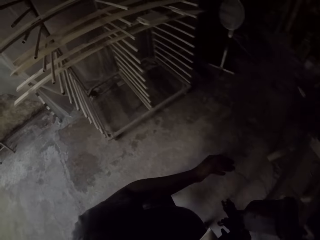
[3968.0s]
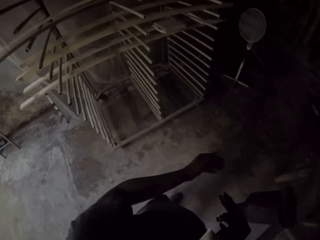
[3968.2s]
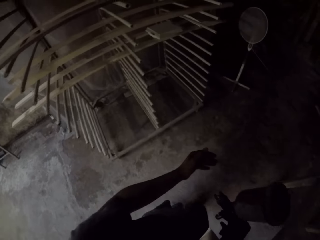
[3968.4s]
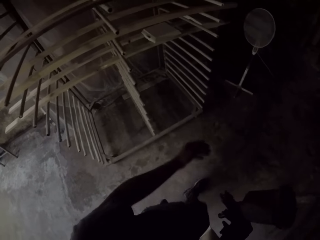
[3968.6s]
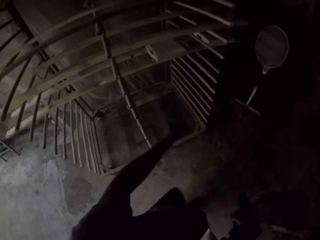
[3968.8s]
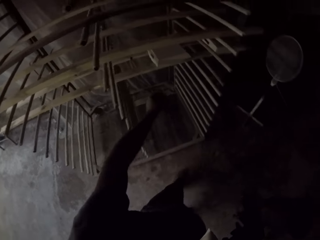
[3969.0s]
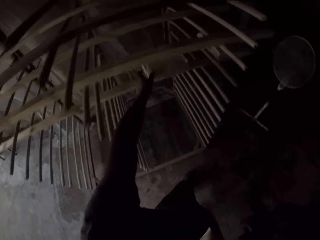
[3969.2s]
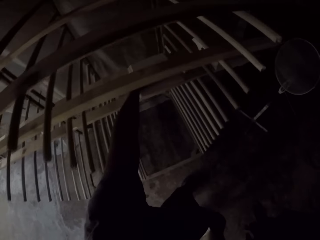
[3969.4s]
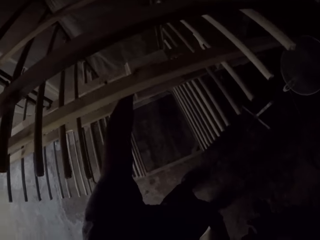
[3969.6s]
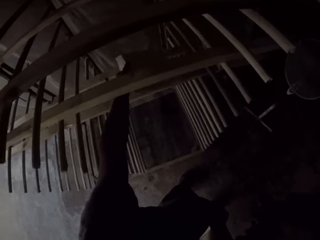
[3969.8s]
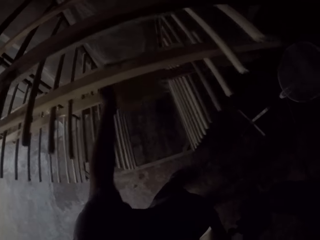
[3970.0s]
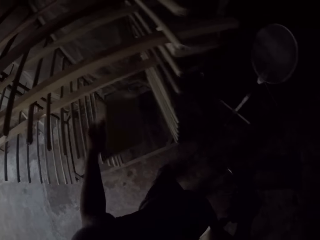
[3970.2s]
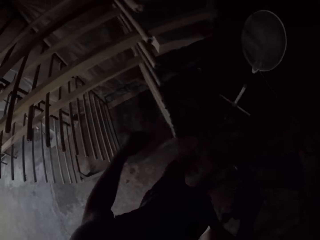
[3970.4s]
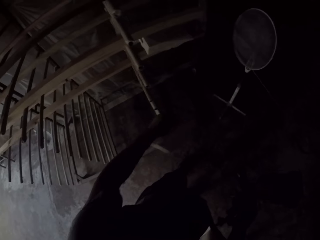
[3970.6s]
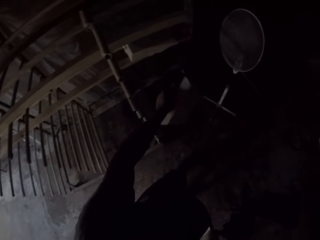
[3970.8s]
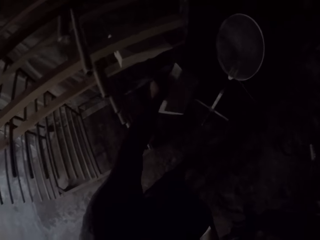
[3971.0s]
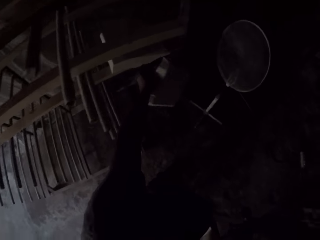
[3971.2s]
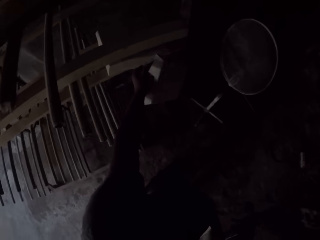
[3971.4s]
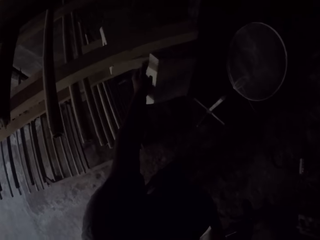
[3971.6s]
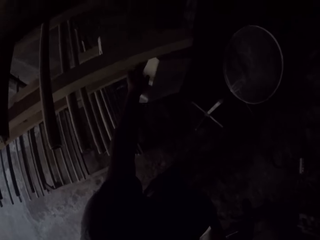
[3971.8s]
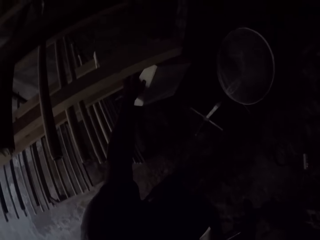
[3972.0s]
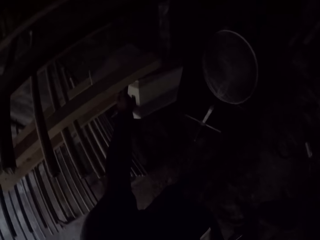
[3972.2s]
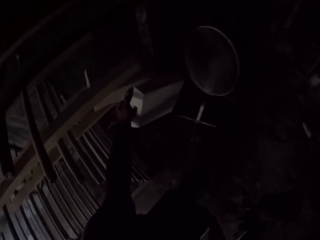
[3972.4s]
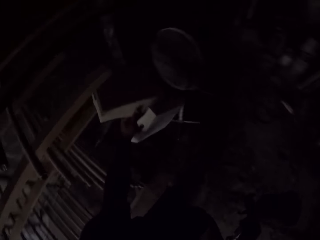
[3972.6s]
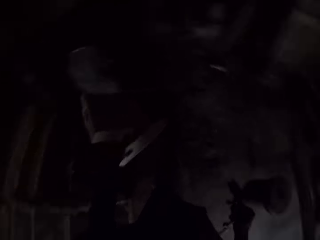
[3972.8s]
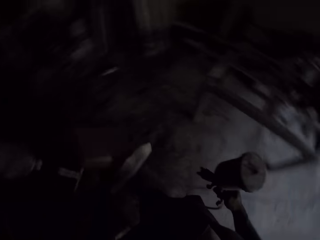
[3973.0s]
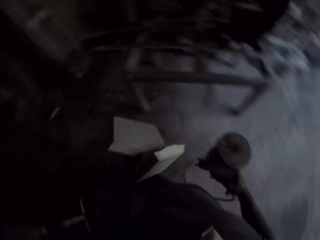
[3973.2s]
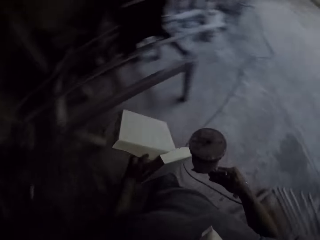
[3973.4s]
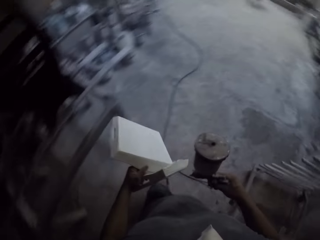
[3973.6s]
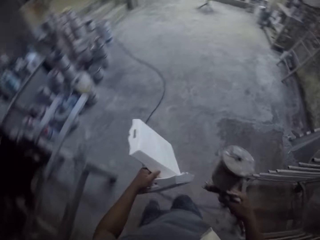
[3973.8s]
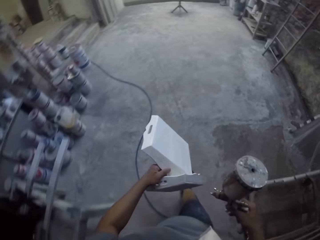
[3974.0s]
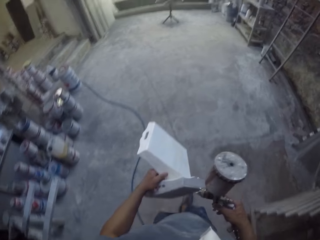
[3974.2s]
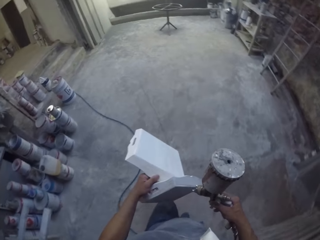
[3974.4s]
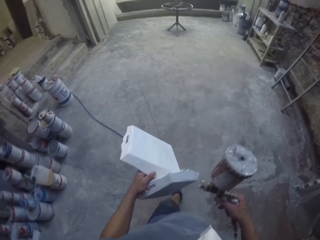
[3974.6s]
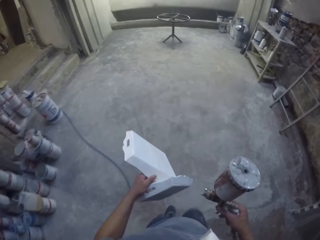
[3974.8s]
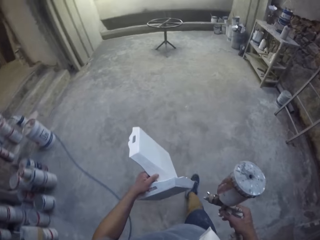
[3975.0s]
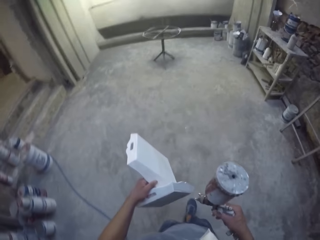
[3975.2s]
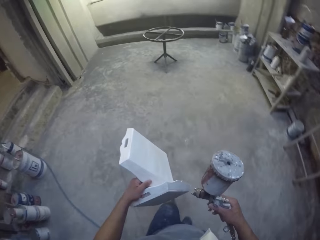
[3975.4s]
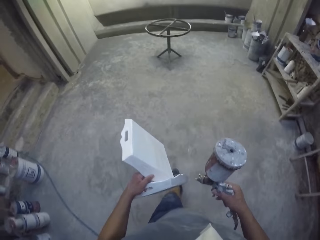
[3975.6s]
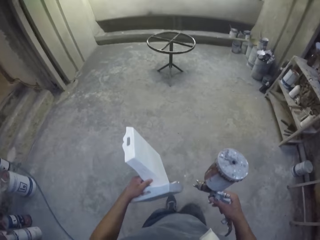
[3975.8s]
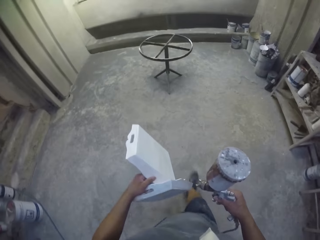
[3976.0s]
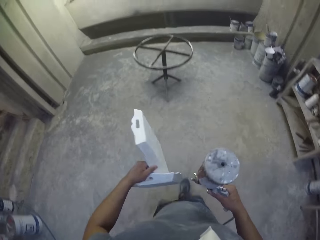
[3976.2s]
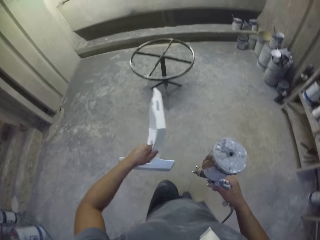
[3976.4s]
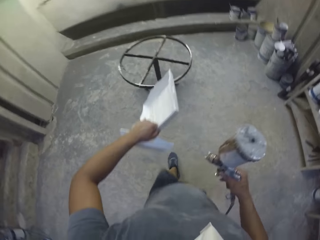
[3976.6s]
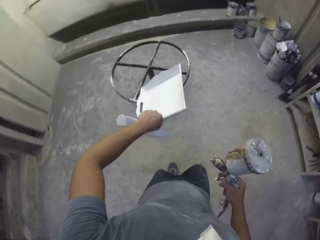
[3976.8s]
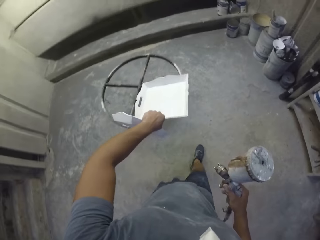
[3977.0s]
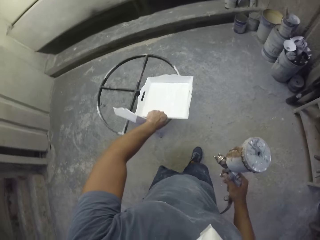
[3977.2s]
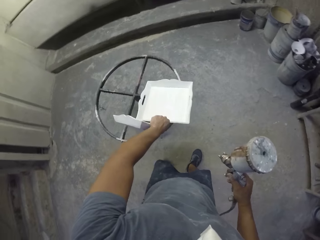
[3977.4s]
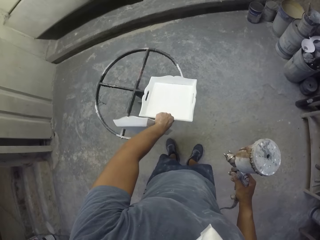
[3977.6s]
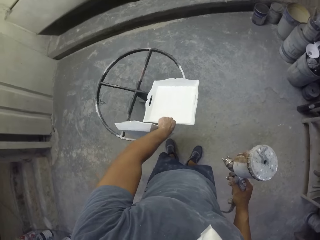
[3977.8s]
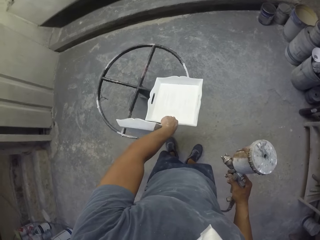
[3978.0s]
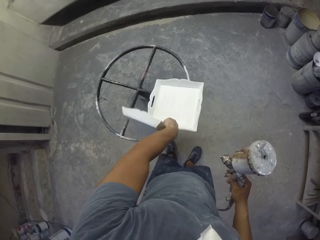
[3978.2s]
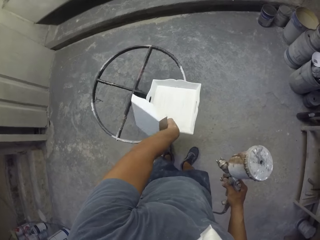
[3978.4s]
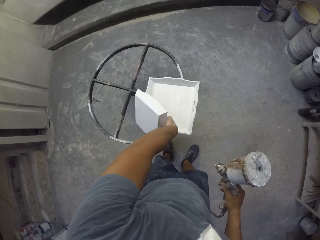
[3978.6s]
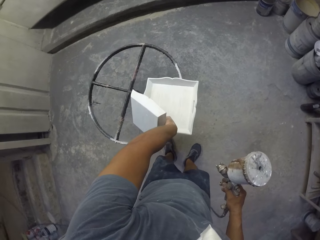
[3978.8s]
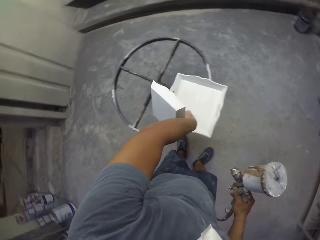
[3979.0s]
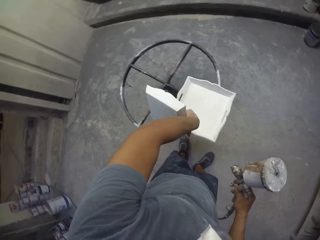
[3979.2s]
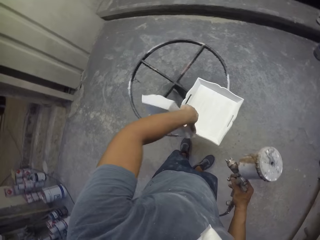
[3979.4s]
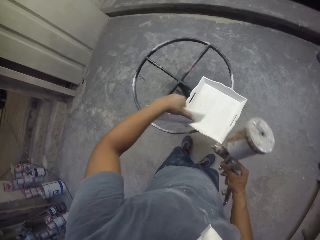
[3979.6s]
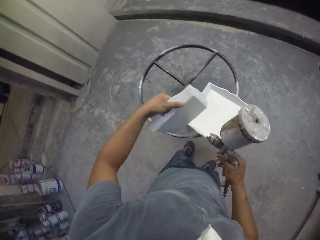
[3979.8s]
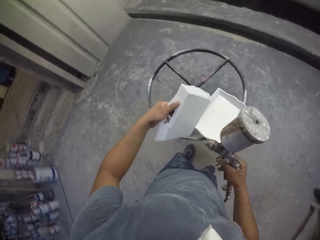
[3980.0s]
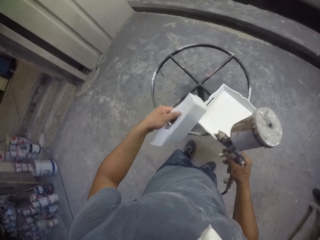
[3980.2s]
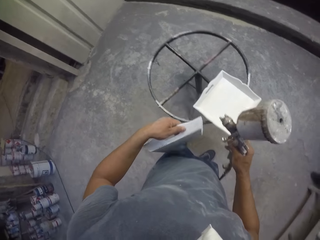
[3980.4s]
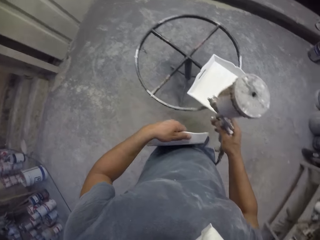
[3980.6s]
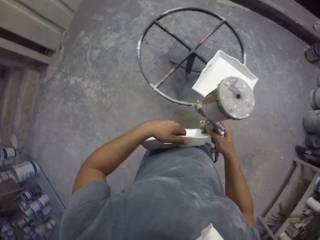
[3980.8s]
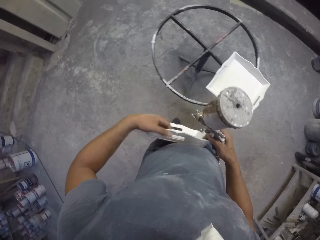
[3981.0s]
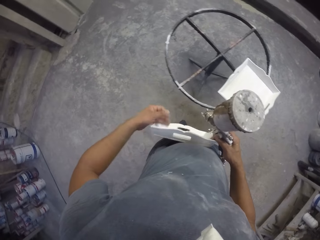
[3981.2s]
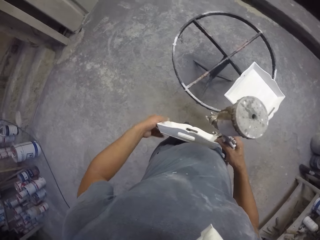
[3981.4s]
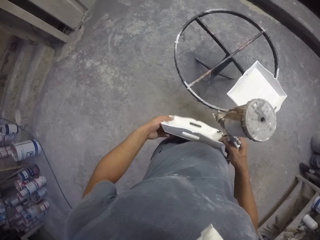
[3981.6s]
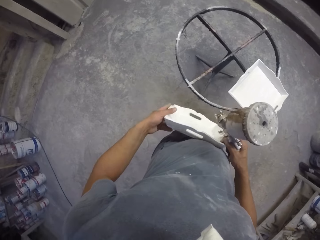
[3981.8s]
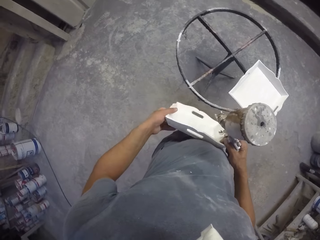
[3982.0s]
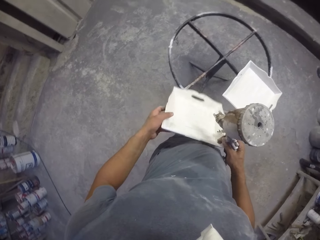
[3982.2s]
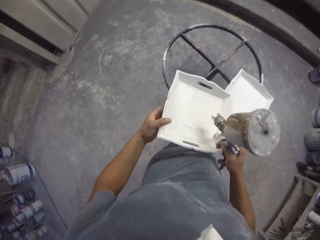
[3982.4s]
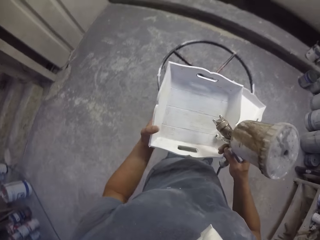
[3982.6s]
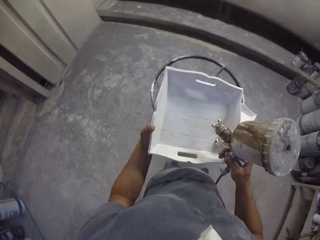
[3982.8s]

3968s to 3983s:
The camera wearer turns around. They pick up a tray on the rack. They pick up the tray with the left hand. They turn around and walk in the workshop. They hold a spray gun with the right hand. They place the tray on a stand. They spray the tray with the spray gun.

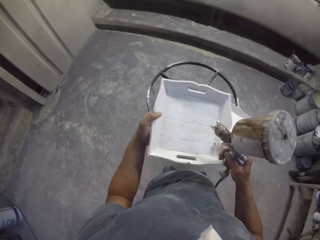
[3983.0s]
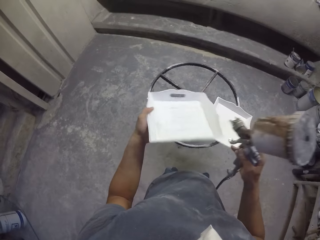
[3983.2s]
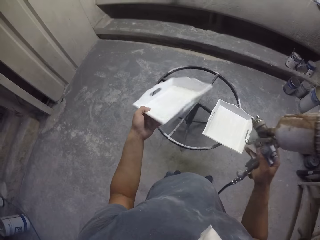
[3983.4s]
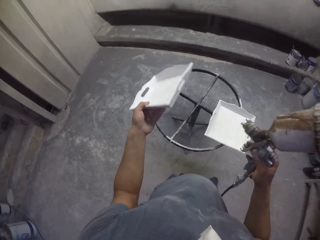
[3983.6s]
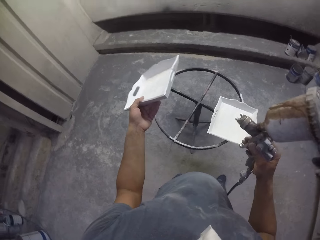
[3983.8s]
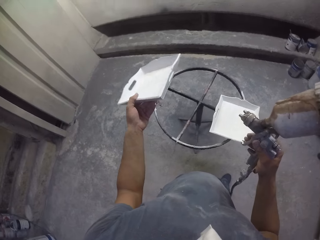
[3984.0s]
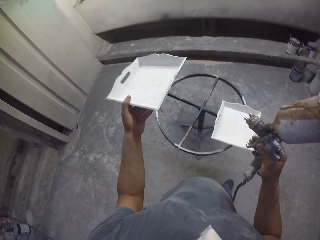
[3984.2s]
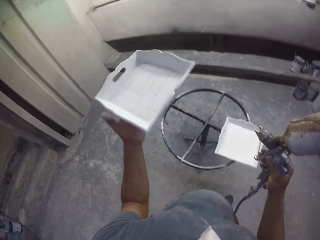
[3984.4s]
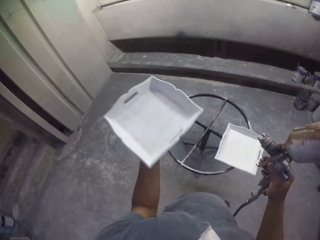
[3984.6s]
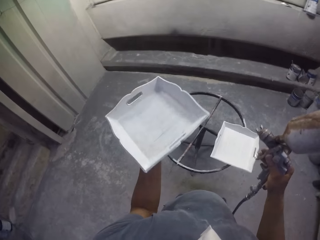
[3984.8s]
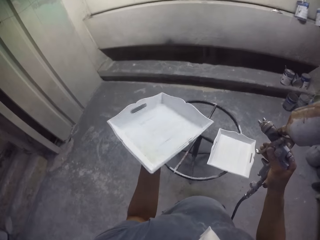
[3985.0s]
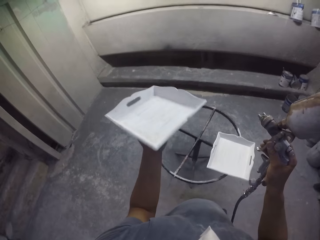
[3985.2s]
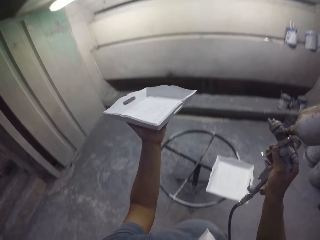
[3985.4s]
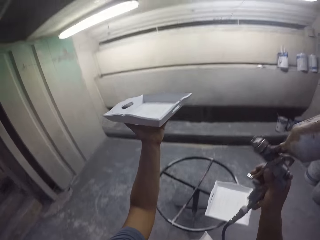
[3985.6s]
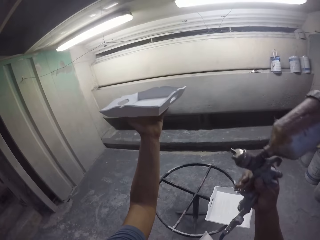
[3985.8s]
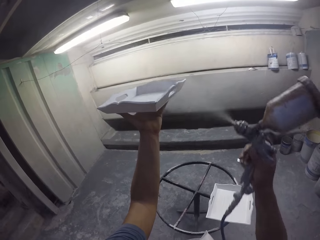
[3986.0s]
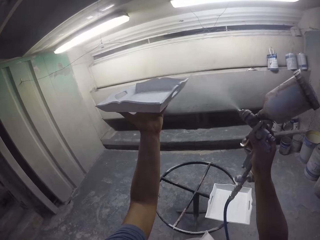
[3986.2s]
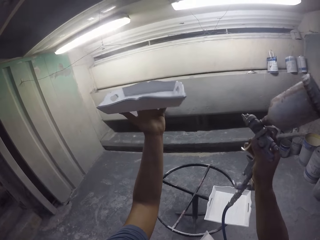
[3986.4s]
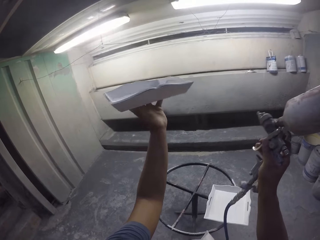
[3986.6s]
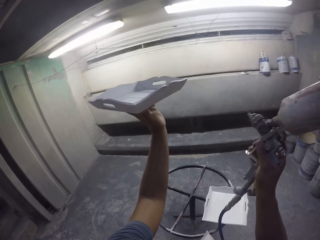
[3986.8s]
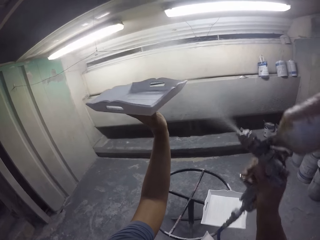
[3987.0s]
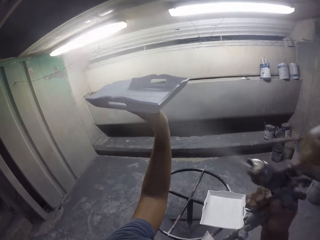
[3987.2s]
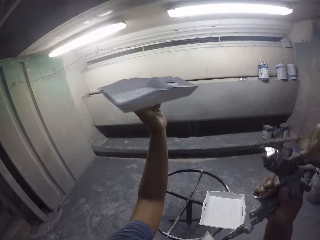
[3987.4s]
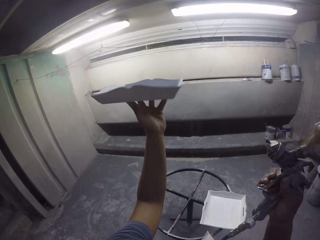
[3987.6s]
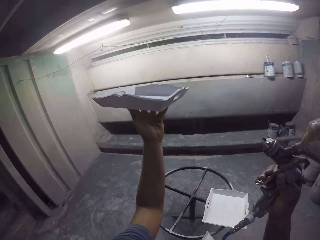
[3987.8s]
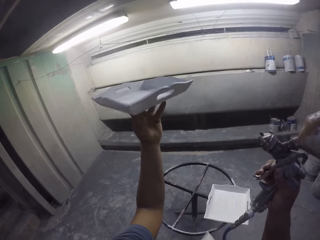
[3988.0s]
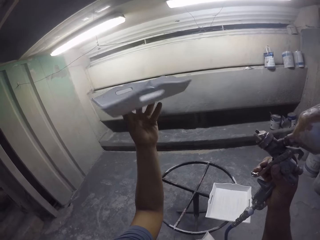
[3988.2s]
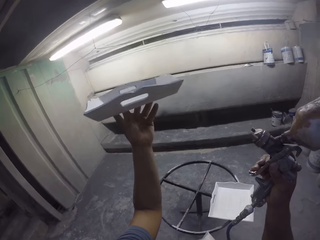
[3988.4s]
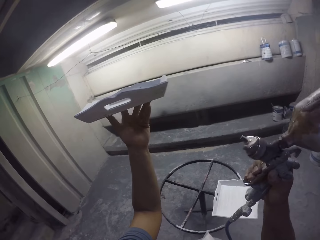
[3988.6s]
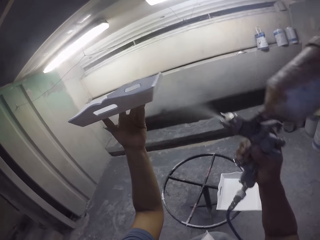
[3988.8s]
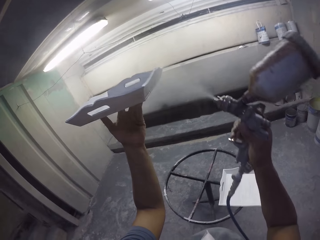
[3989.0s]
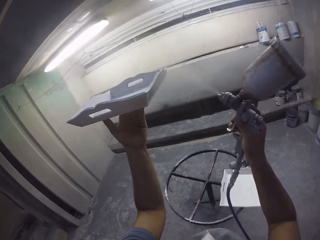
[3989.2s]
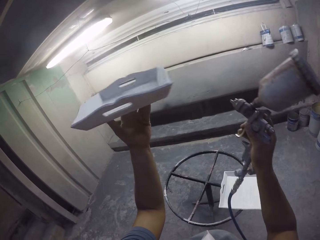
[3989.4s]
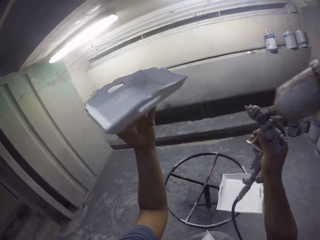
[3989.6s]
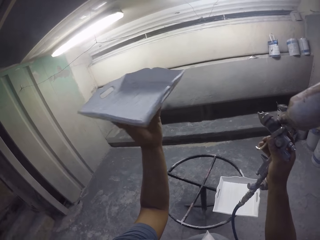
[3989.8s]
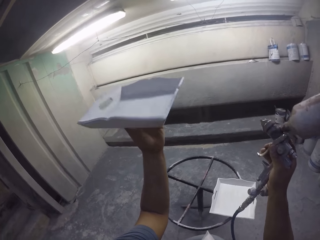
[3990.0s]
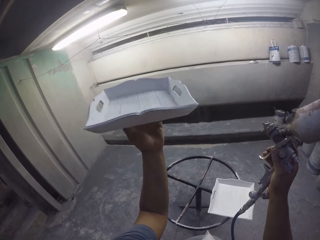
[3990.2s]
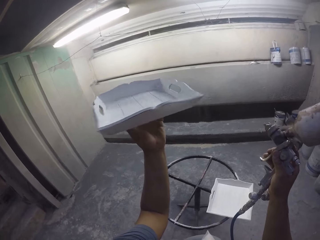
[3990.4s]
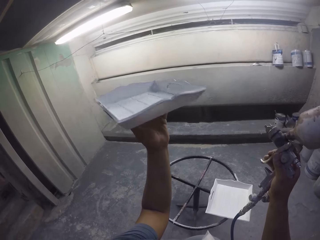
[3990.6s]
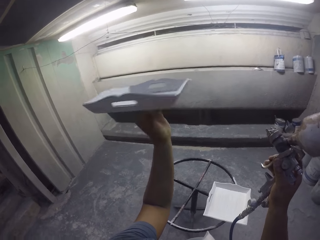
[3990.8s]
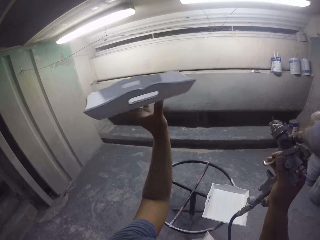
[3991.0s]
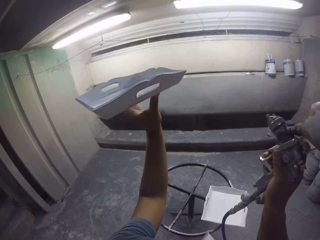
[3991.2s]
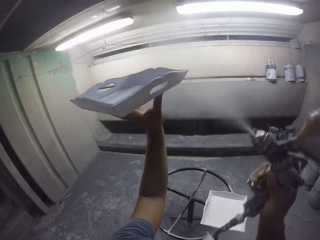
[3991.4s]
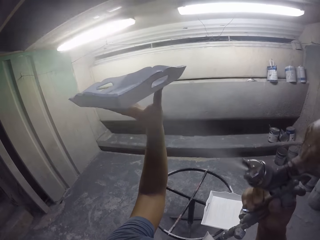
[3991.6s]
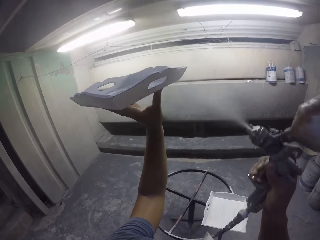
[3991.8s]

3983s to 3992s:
The camera wearer holds a tray with the left hand. They spray the tray with a spray paint gun.
